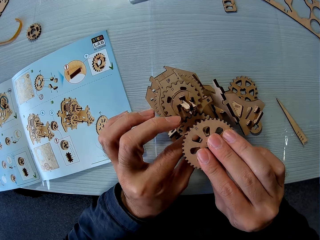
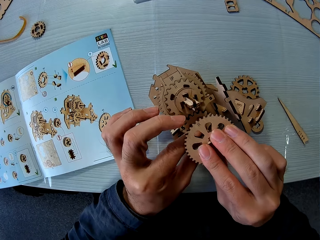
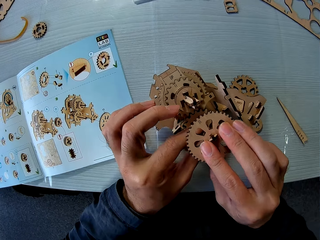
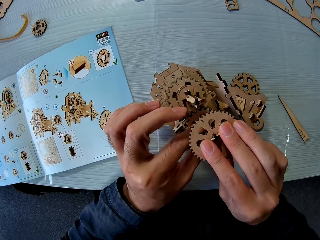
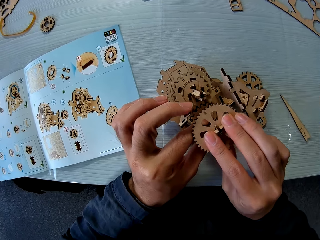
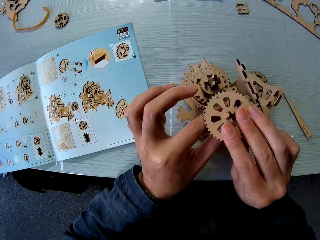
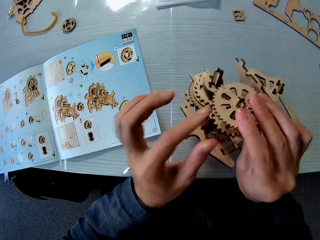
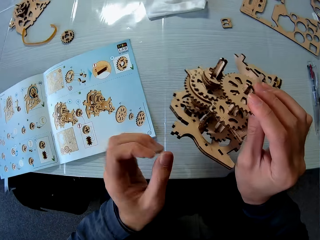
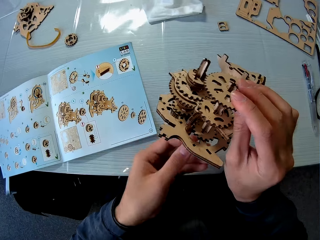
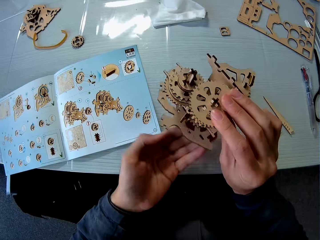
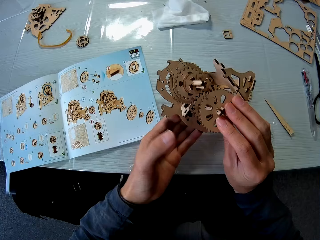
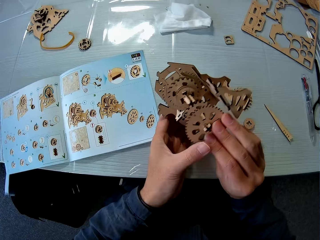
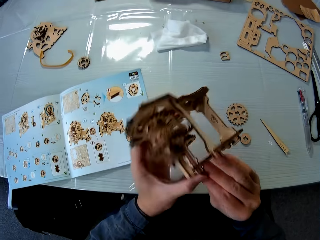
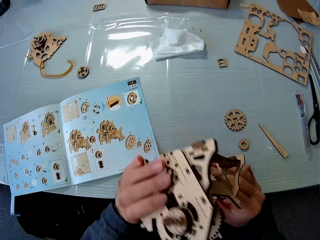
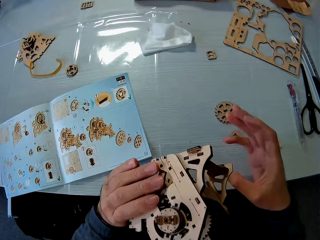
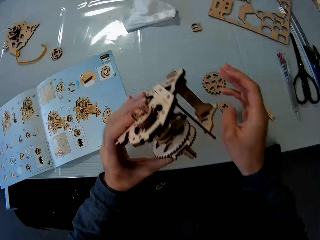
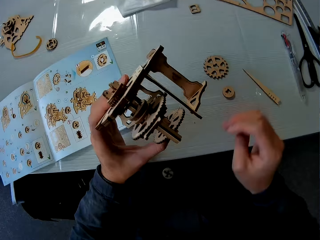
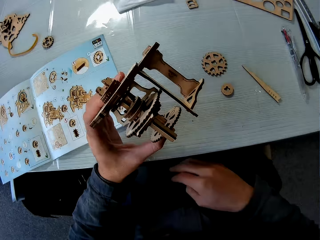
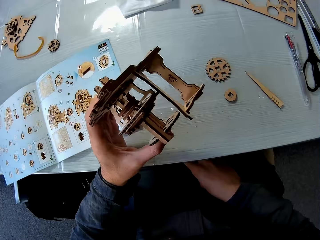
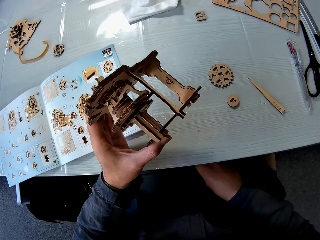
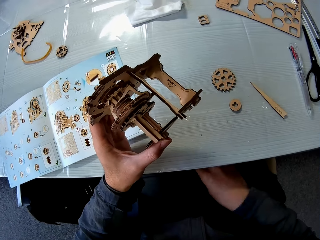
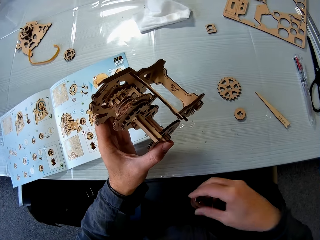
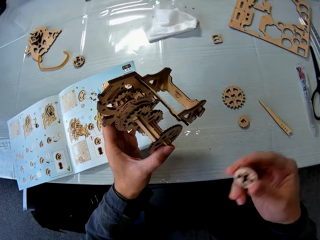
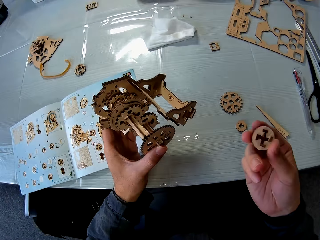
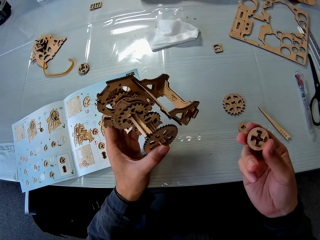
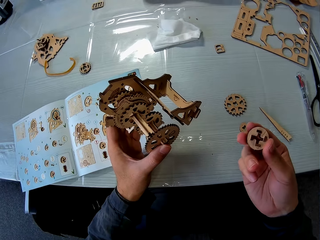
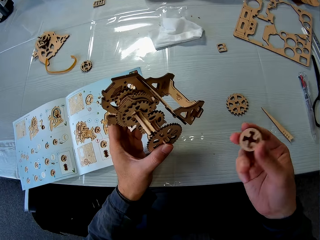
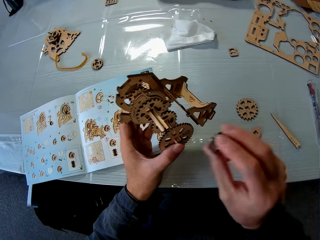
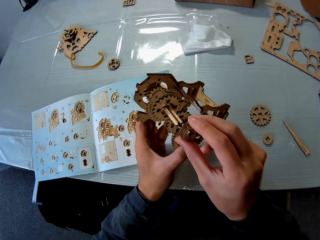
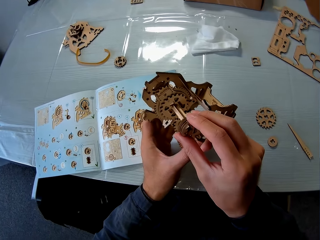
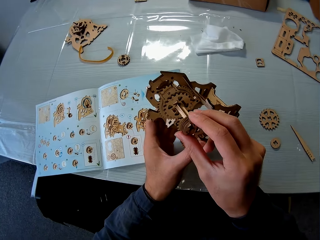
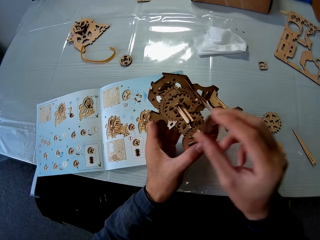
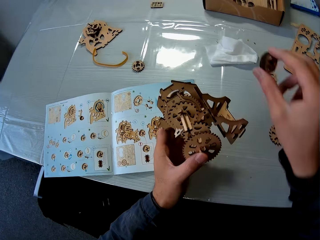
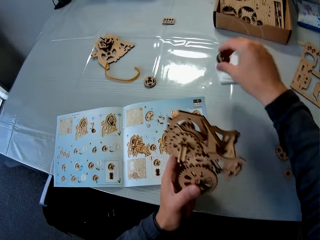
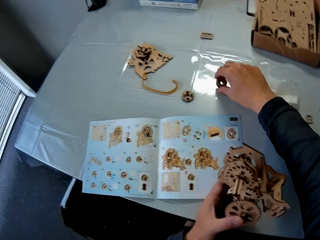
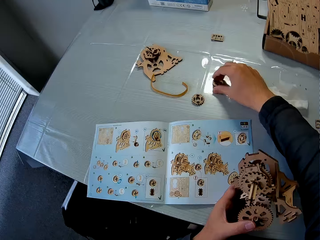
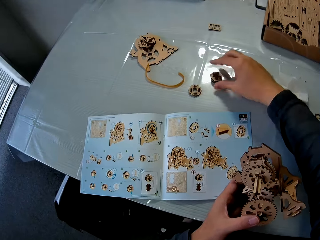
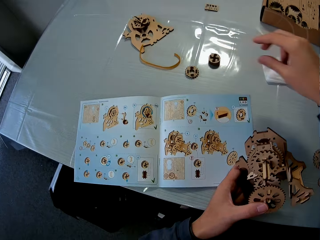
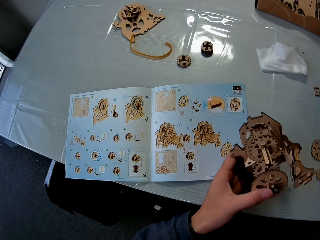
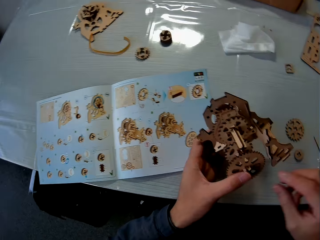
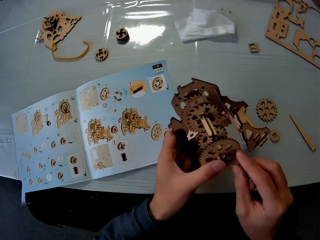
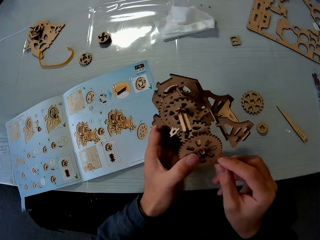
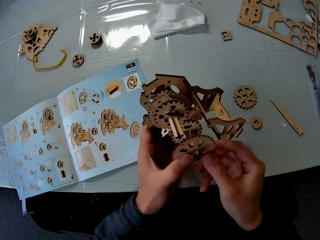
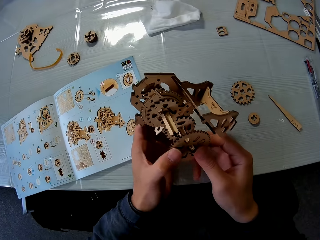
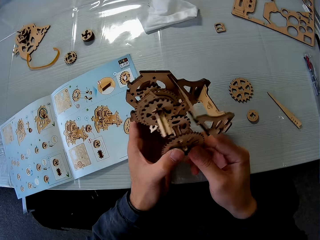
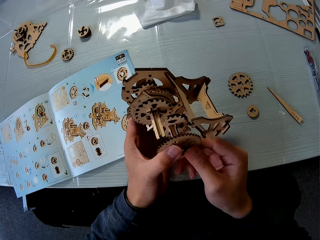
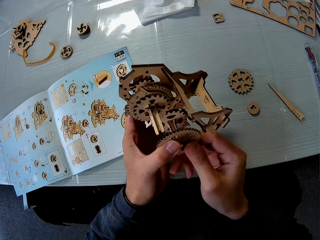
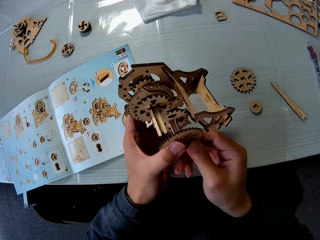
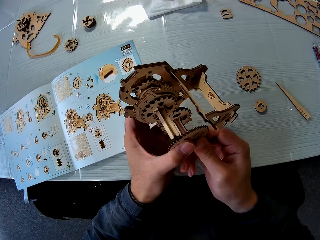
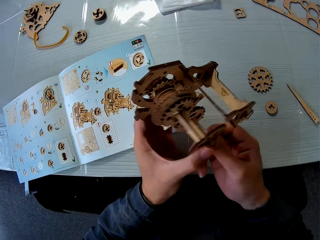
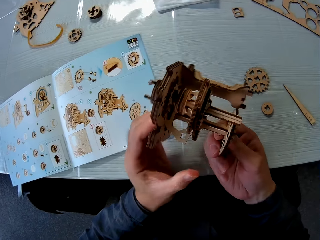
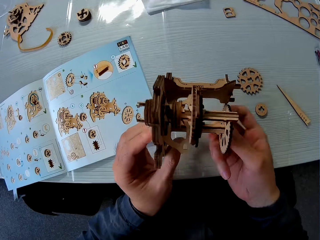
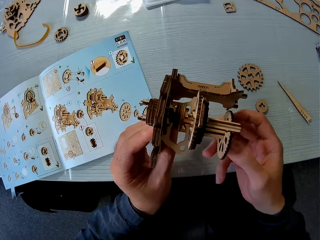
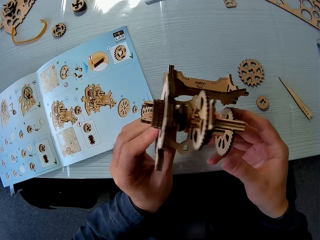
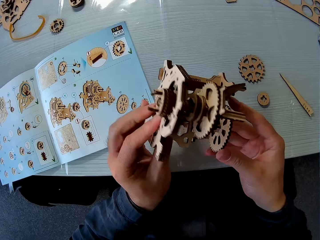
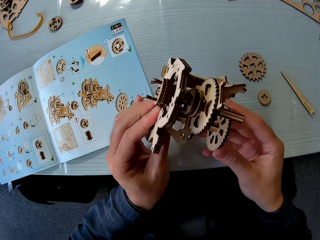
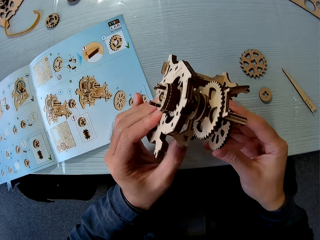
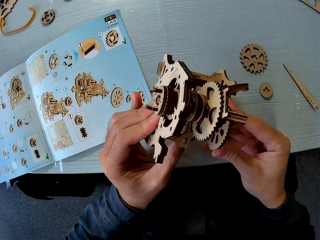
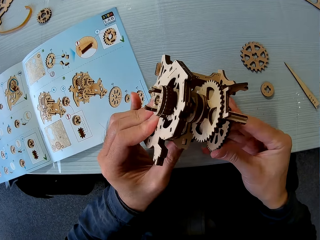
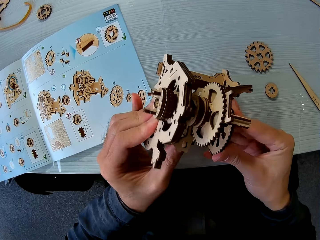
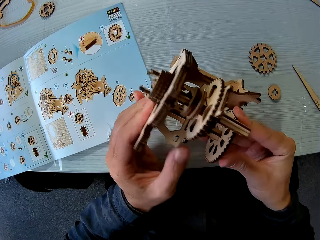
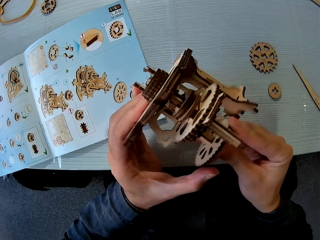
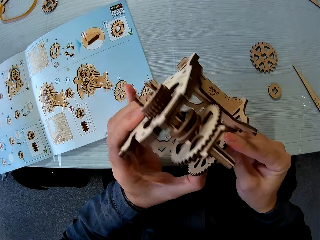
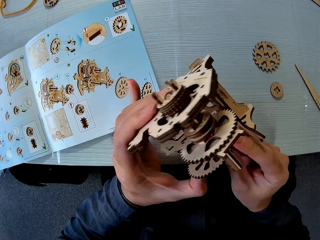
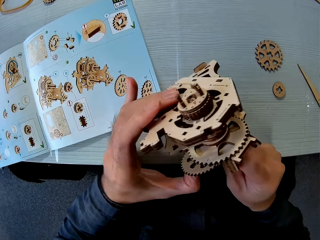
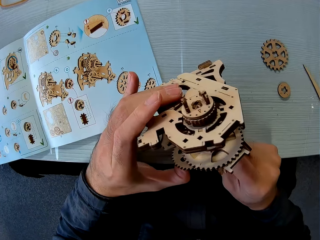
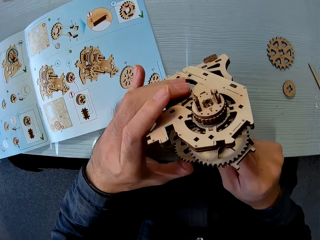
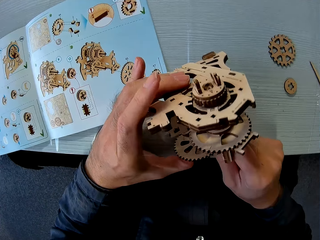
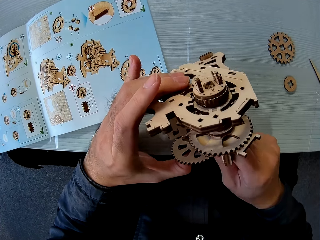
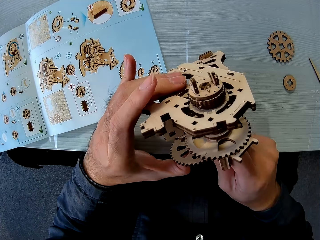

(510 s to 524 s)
The camera wearer holds the laser cut wood craft puzzle. He picks a wood piece under the table, puts his hand under the table, and holds the wood piece. He drops the wood piece on the table. He fixes the laser cut wood craft puzzle.

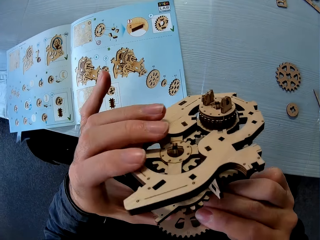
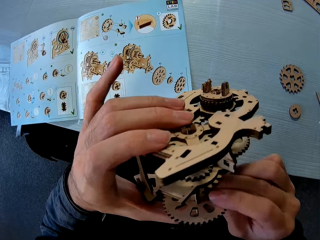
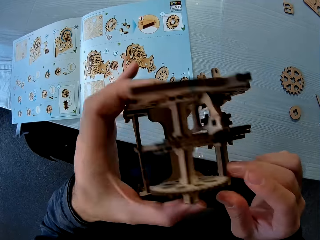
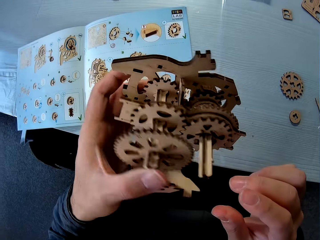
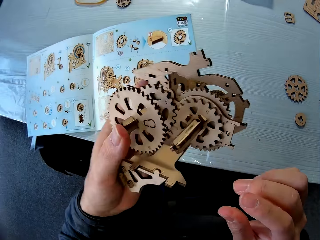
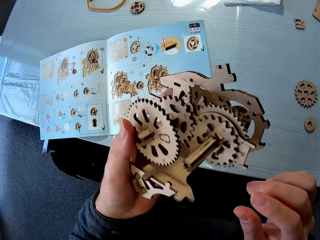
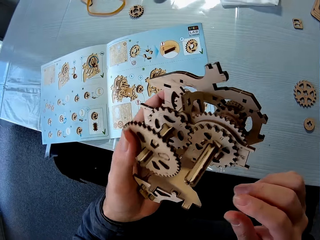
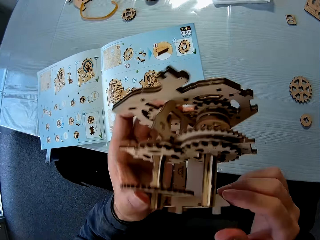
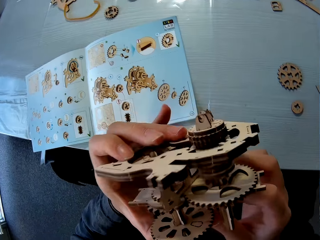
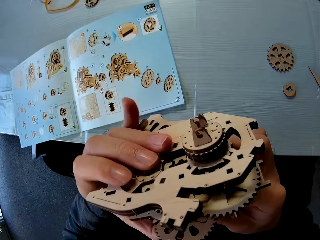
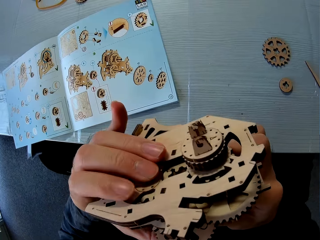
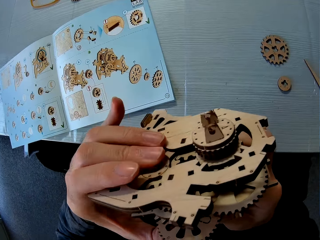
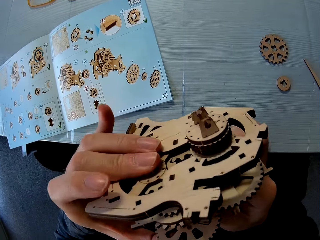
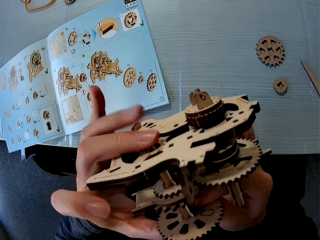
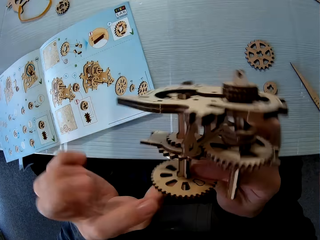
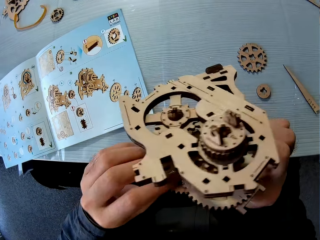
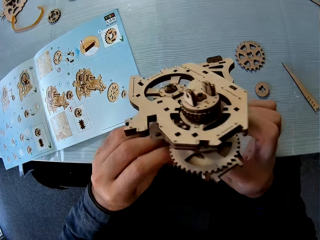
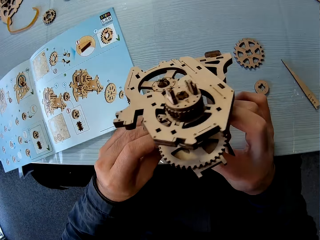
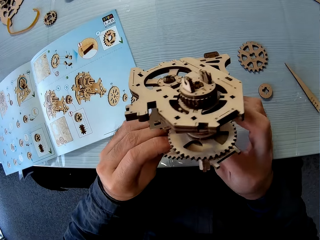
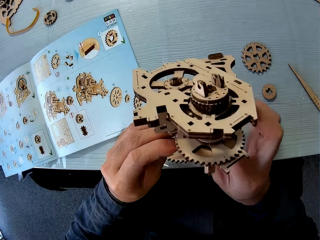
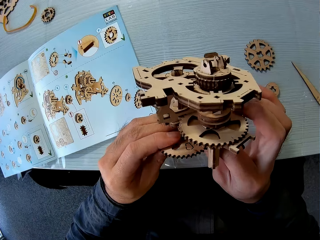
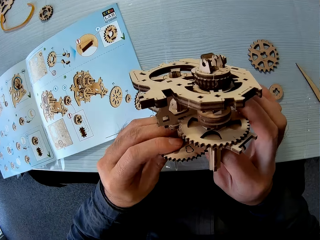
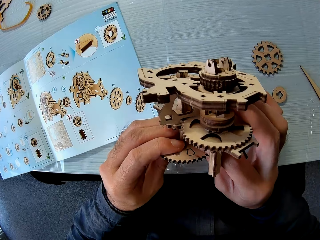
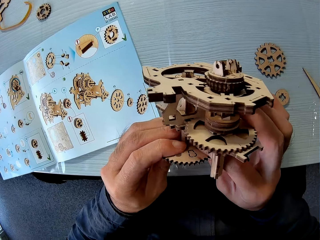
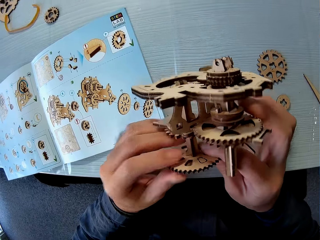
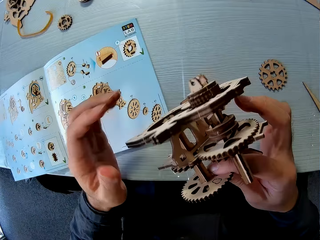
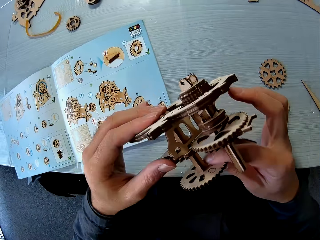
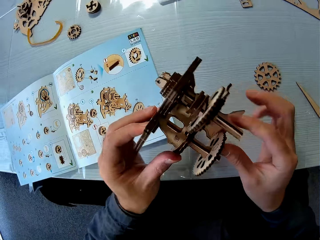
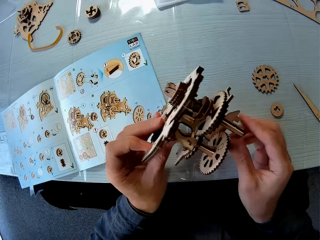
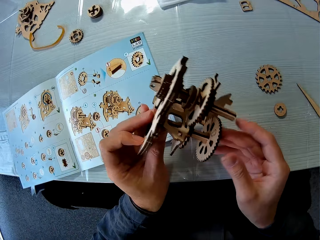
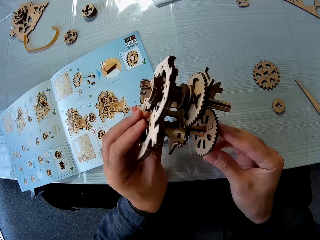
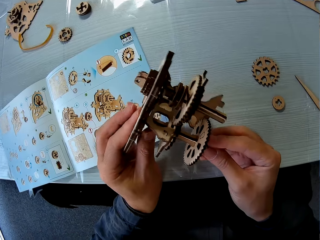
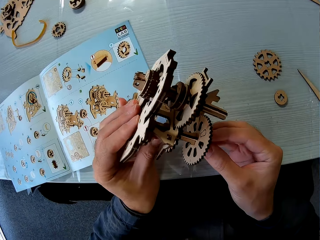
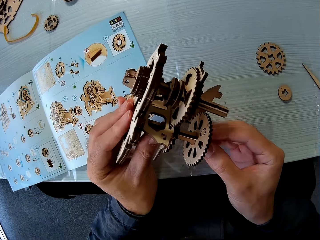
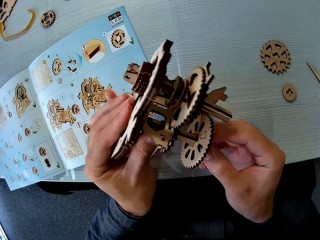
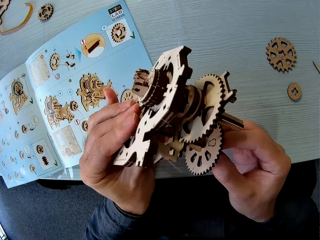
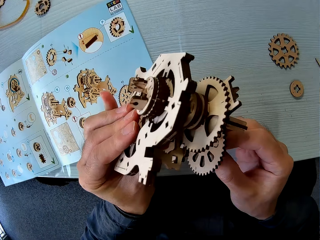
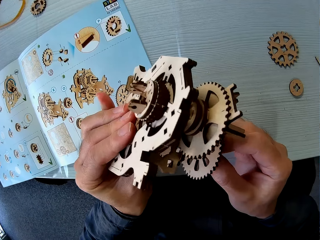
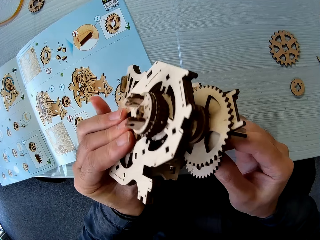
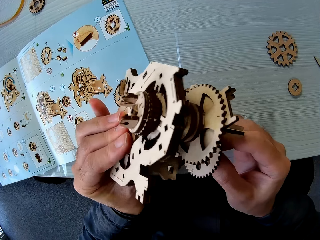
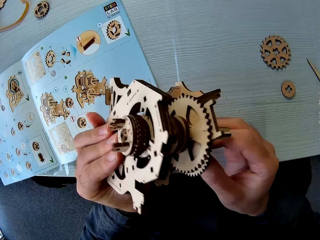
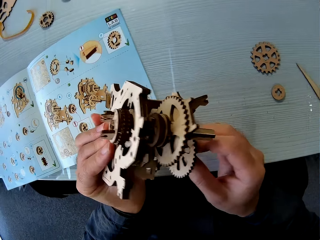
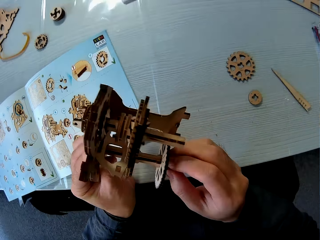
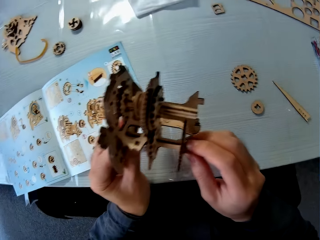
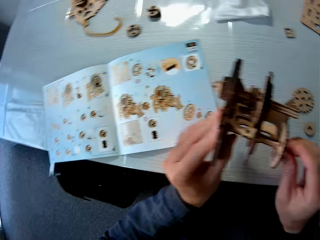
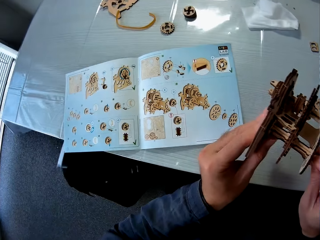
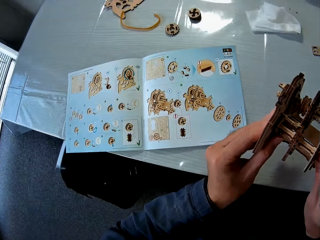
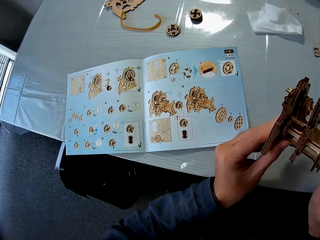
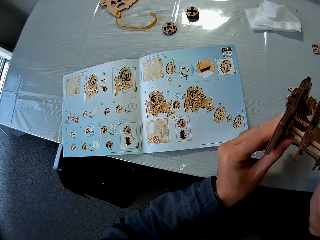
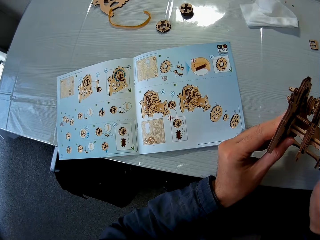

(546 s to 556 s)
The camera wearer holds the laser cut wood craft puzzle. They turn the laser cut wood craft puzzle and fix the laser cut wood craft puzzle.
